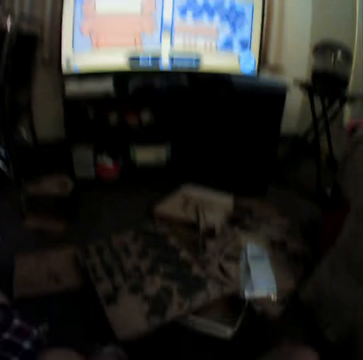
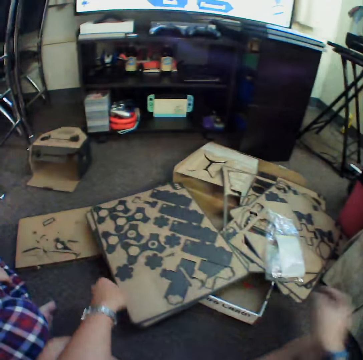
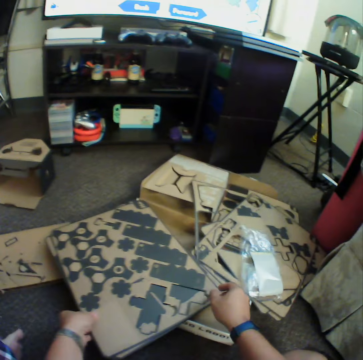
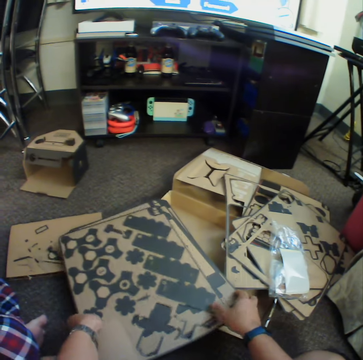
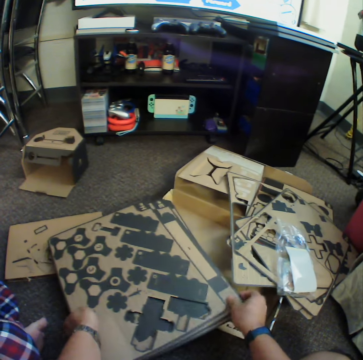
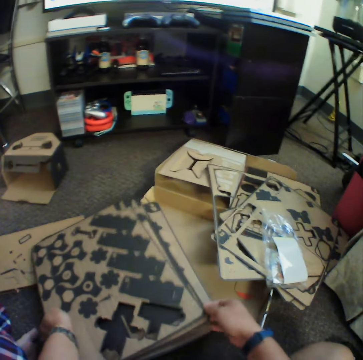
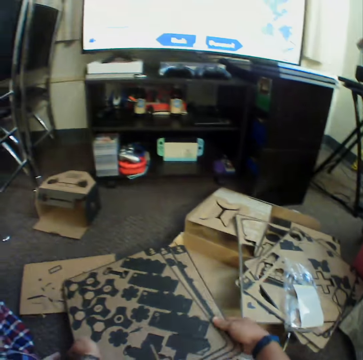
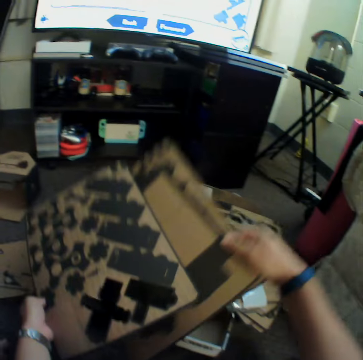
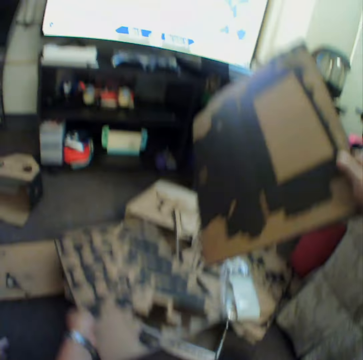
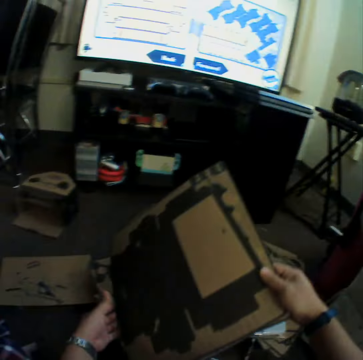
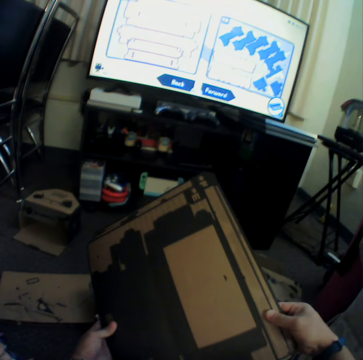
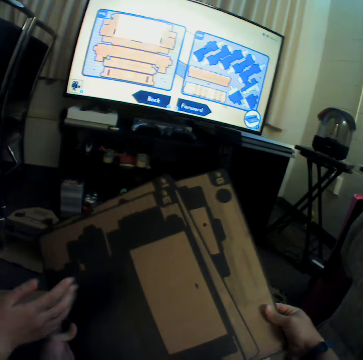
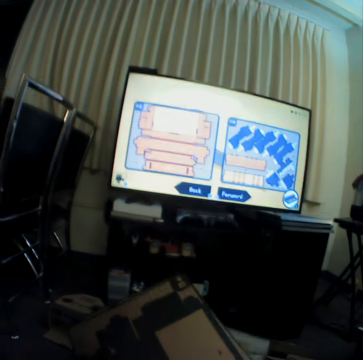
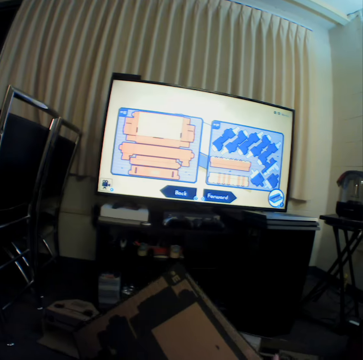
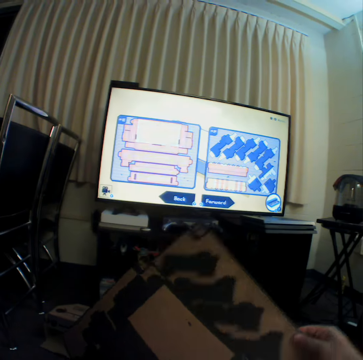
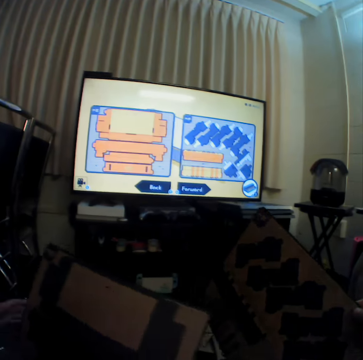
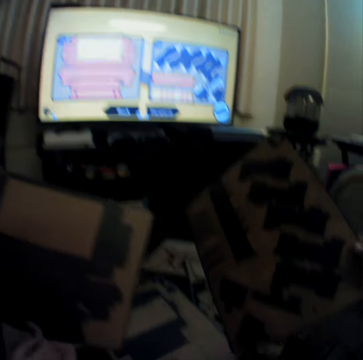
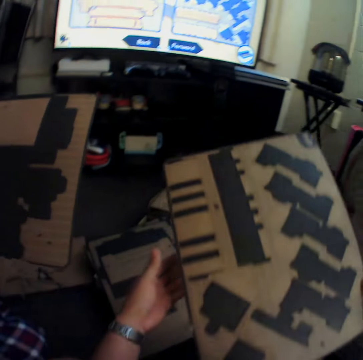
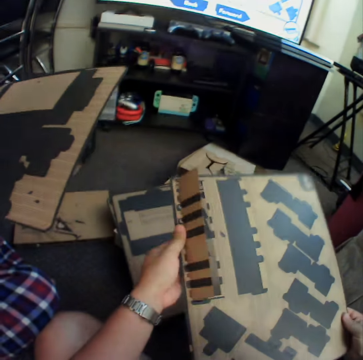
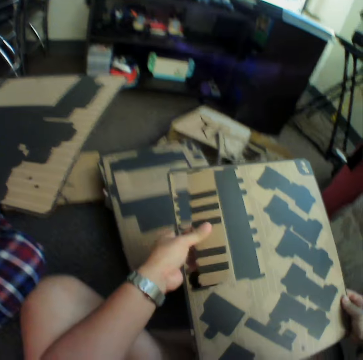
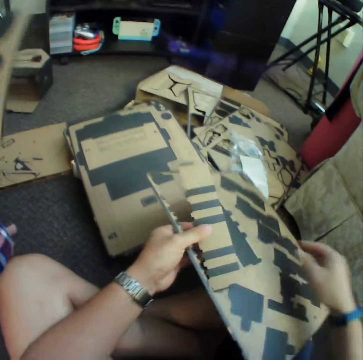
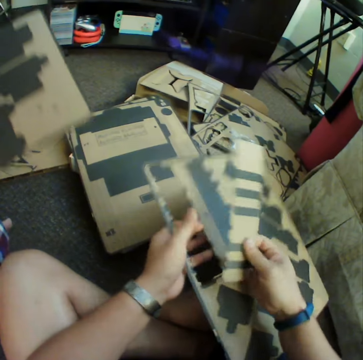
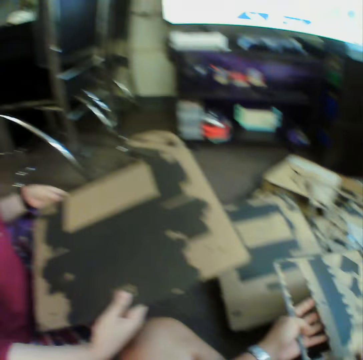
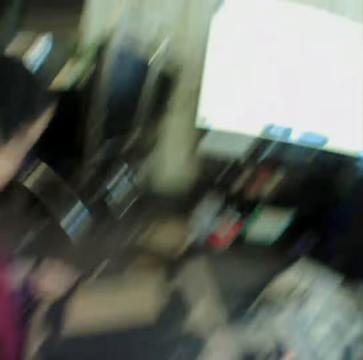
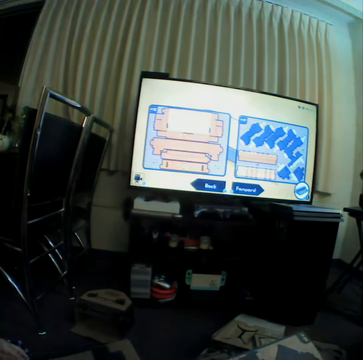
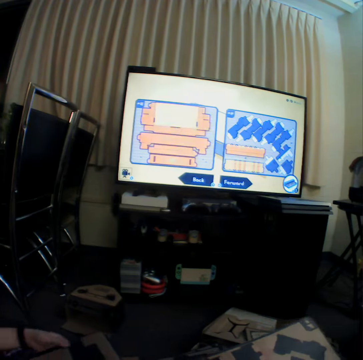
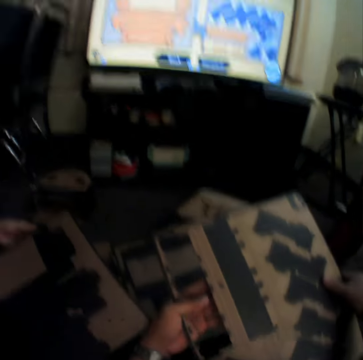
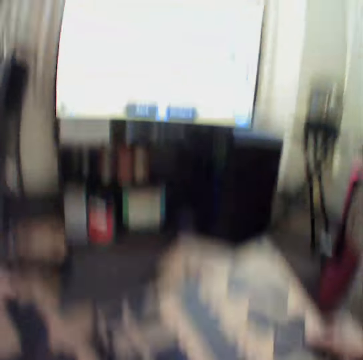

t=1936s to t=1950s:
The camera wearer picks up craft material on the floor. A woman moves a hand. The camera wearer moves the craft material. They take the craft material from the other hand. The woman takes the craft material from the camera wearer. The camera wearer pushes part of the craft material. They take the crafting material from the other hand.

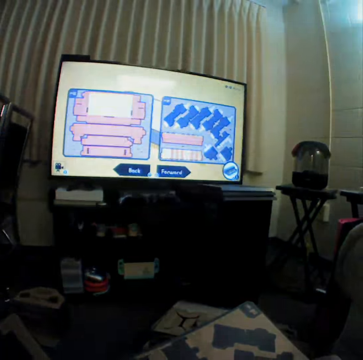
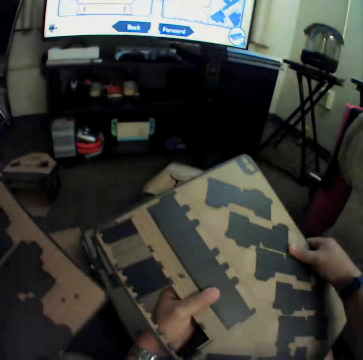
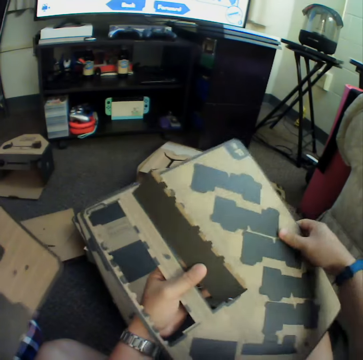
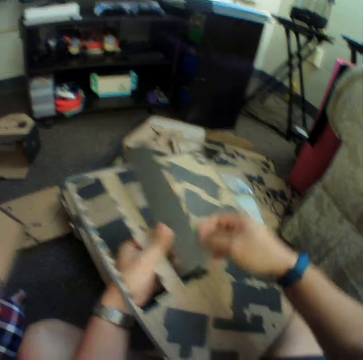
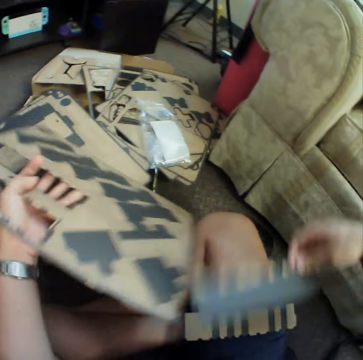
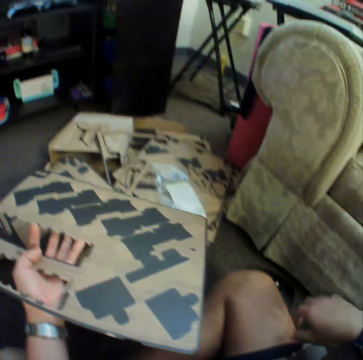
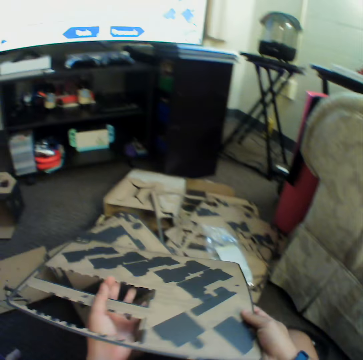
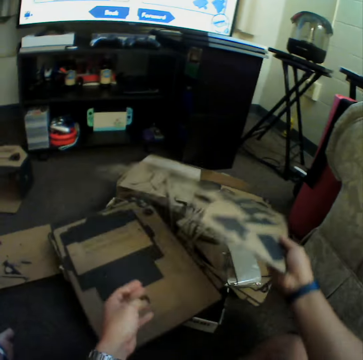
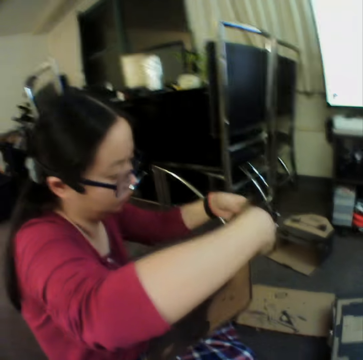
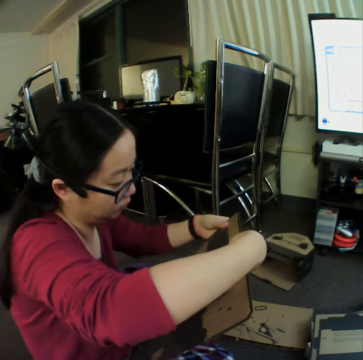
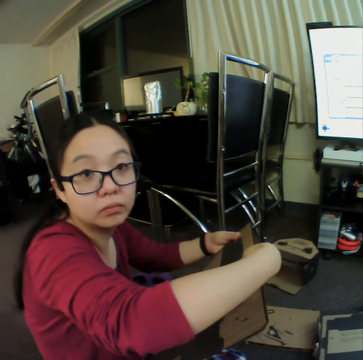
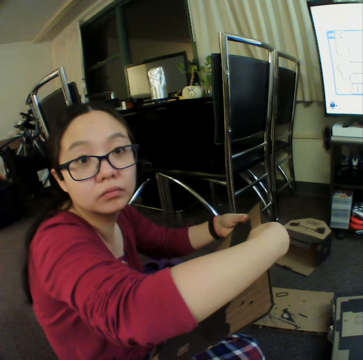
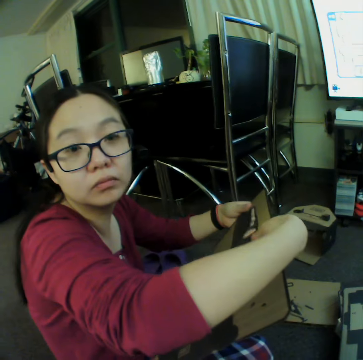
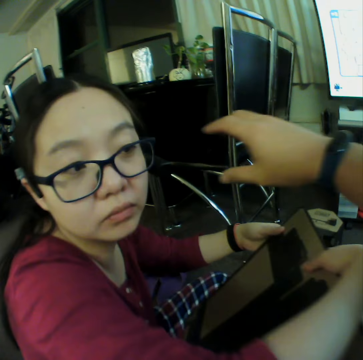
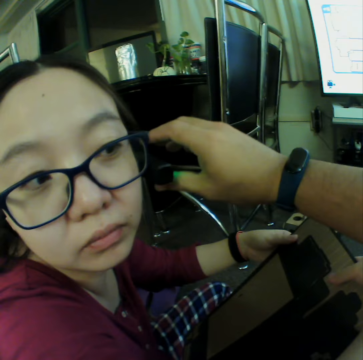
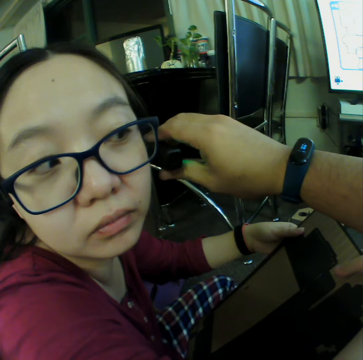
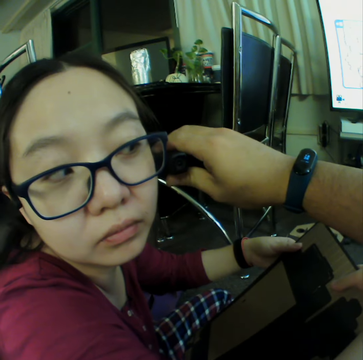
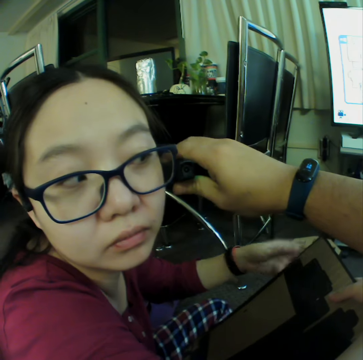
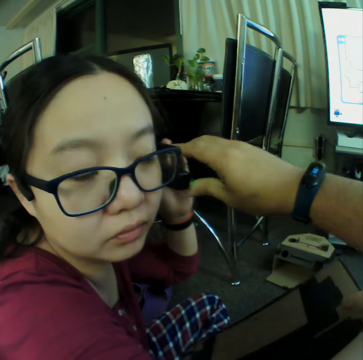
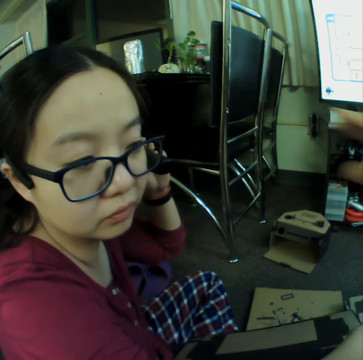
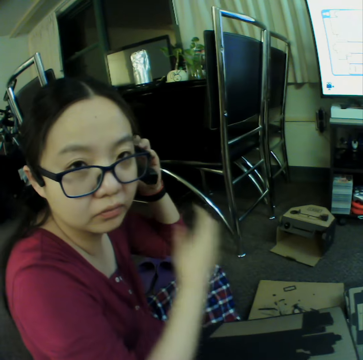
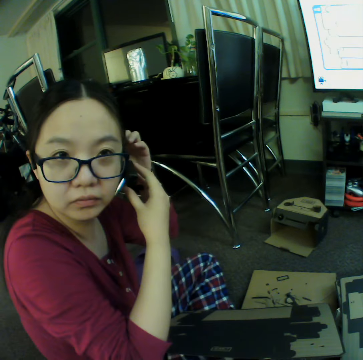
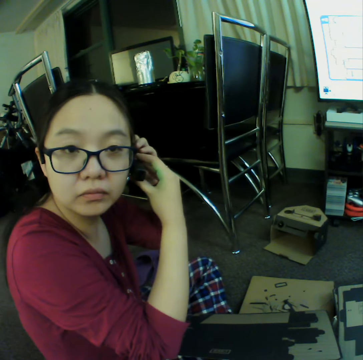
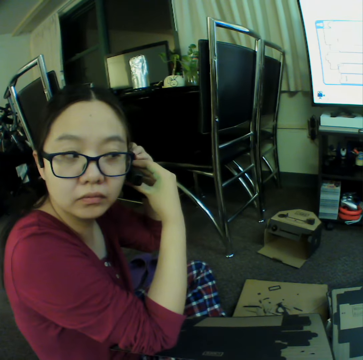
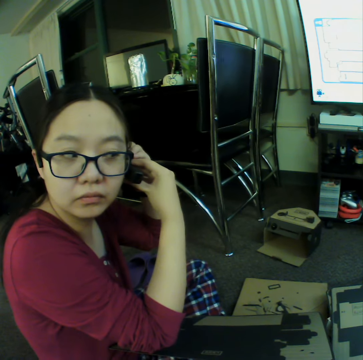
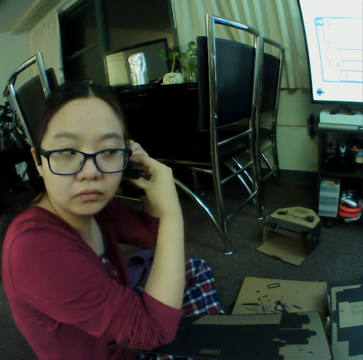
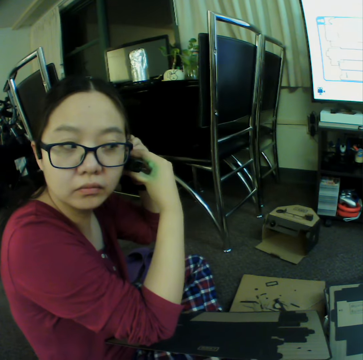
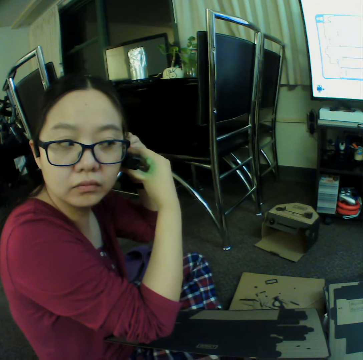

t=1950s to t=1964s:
The camera wearer pushes part of the craft material. They make something using cartons. They take the crafting material from the other hand. They put down the craft material. They put it down again. A woman holds the craft material with hands. The camera wearer holds a camera. The woman holds the camera with a hand.

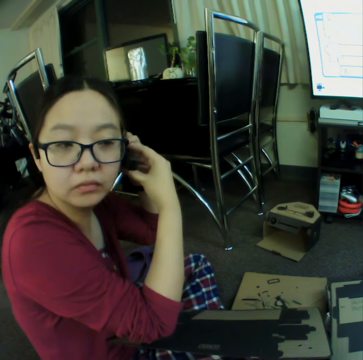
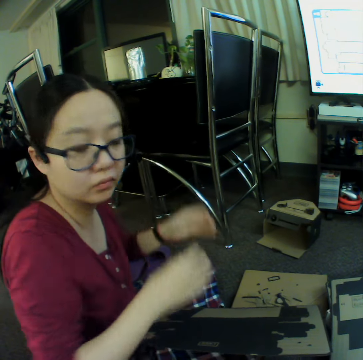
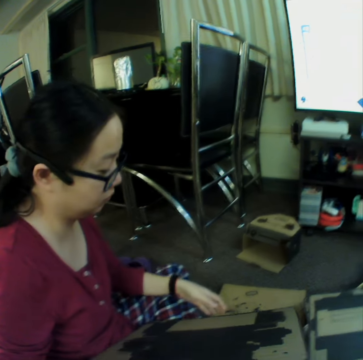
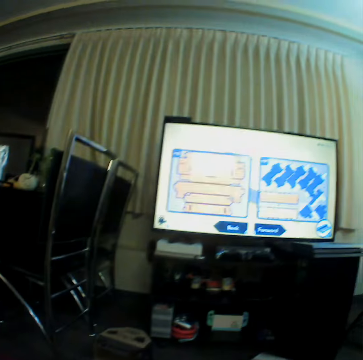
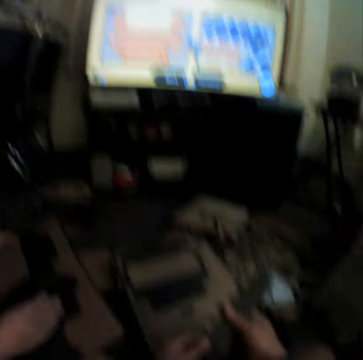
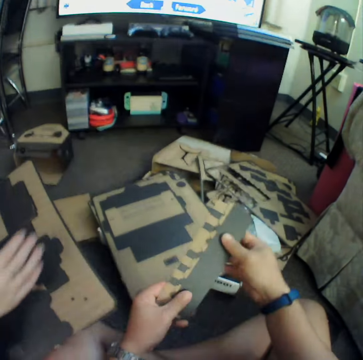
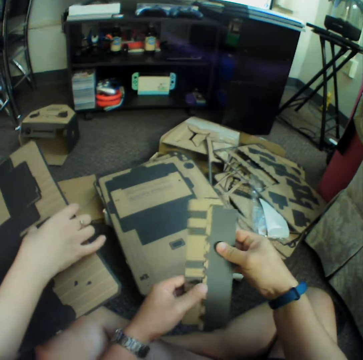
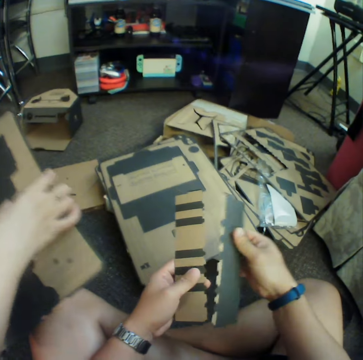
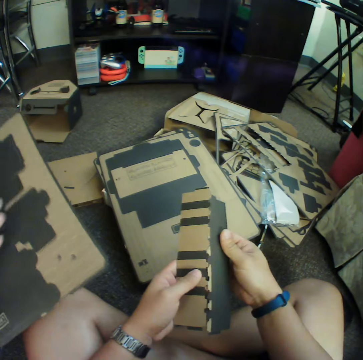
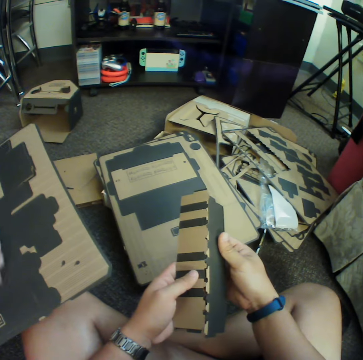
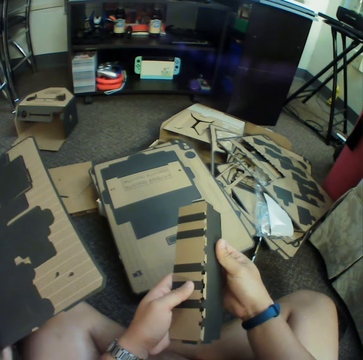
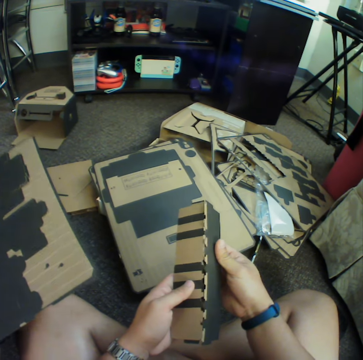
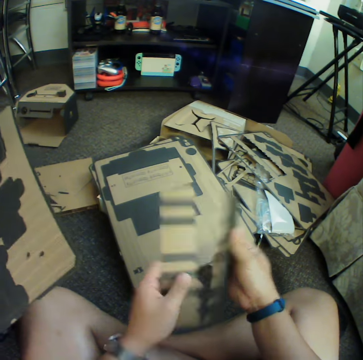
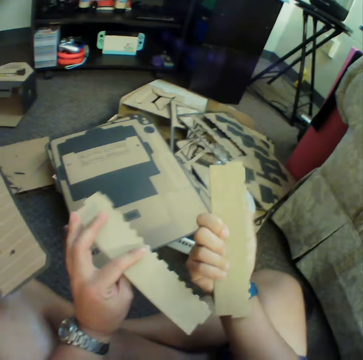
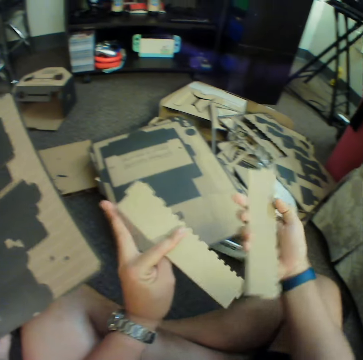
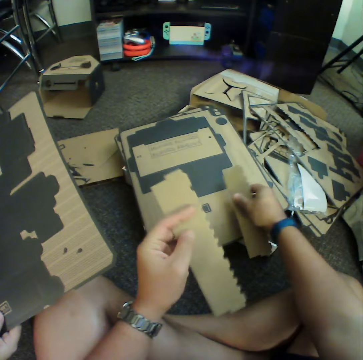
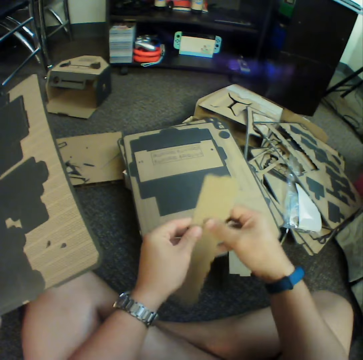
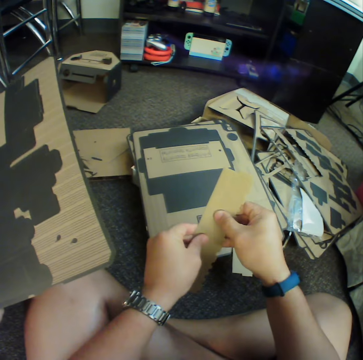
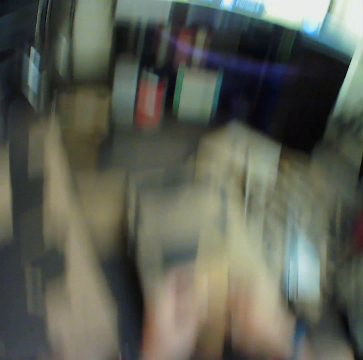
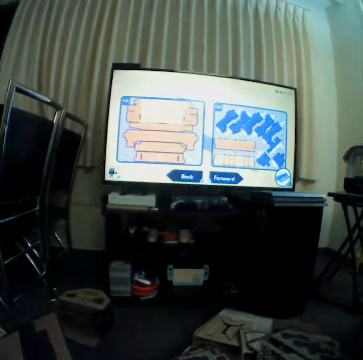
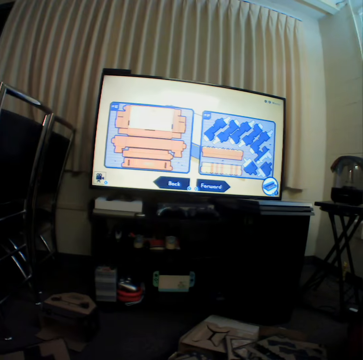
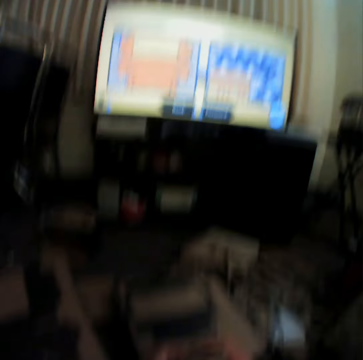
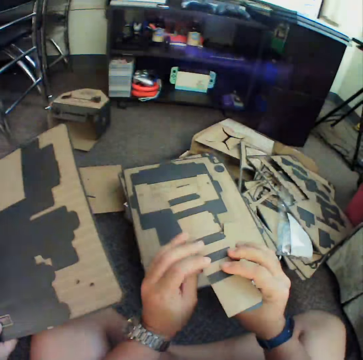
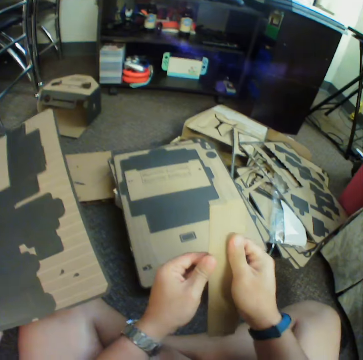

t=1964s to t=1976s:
The camera wearer holds craft material with hands. A woman moves the craft material. The camera wearer puts down the craft material. They look at the television.
